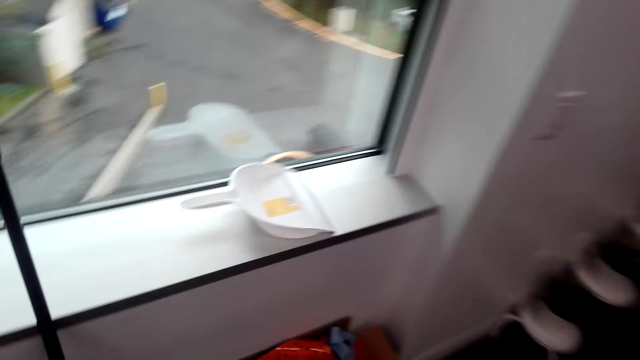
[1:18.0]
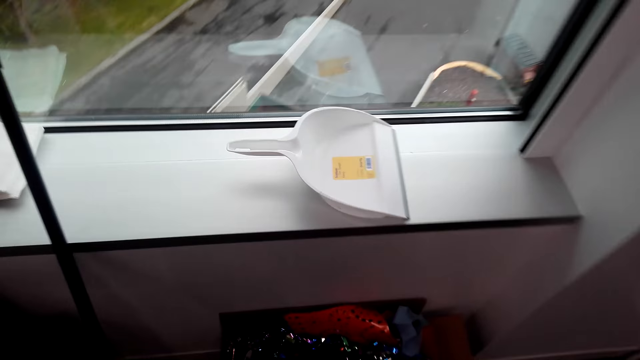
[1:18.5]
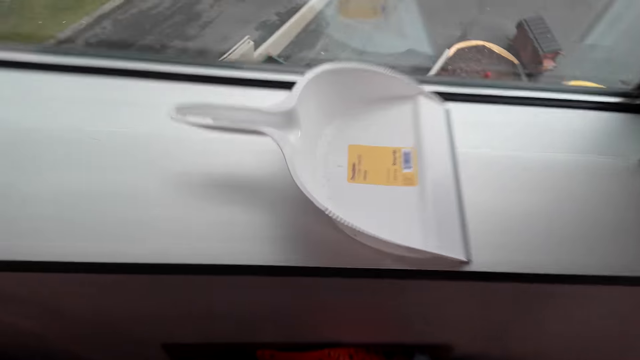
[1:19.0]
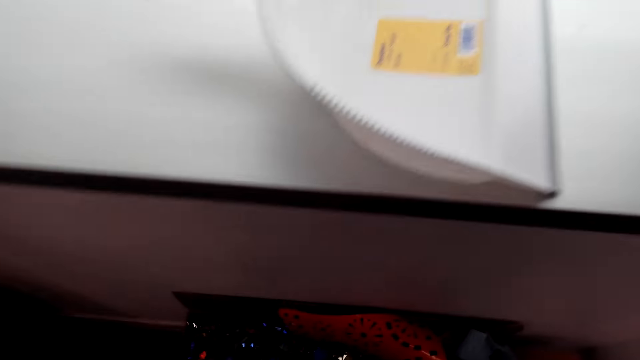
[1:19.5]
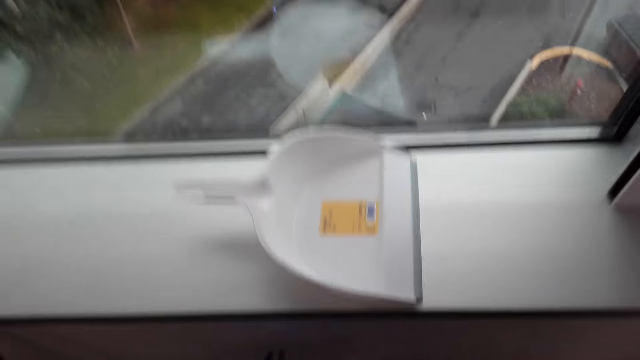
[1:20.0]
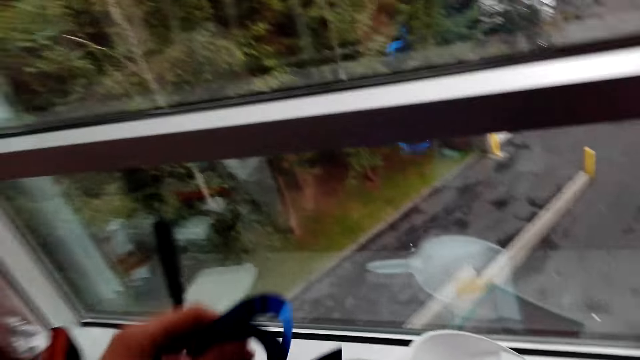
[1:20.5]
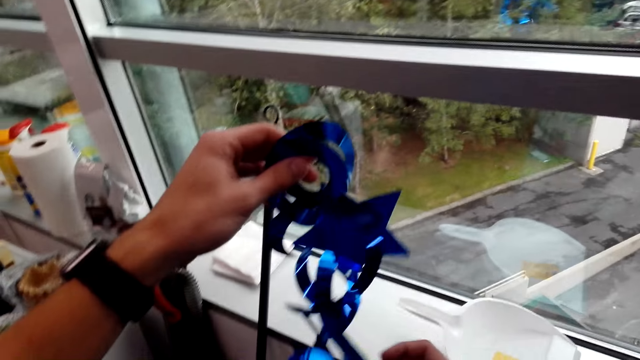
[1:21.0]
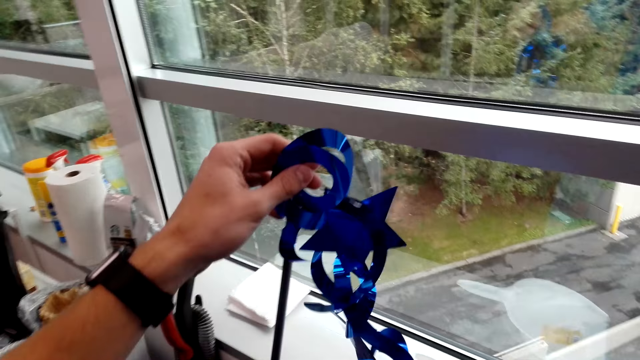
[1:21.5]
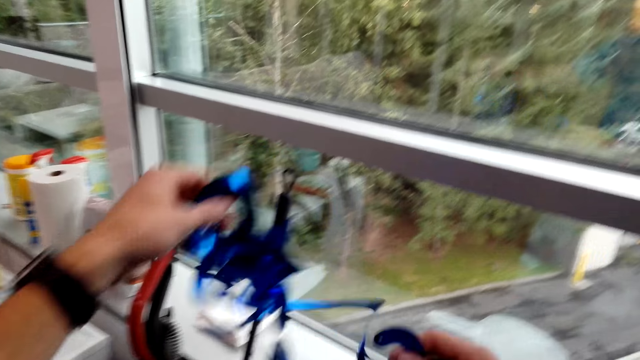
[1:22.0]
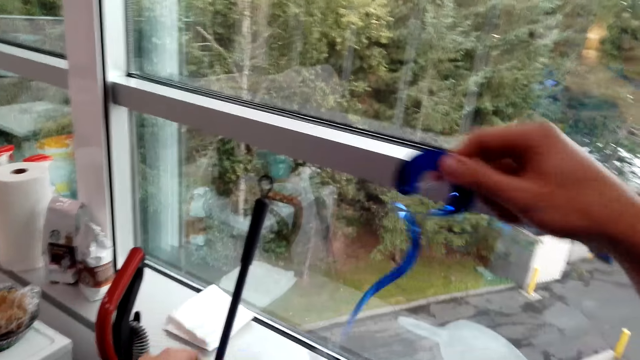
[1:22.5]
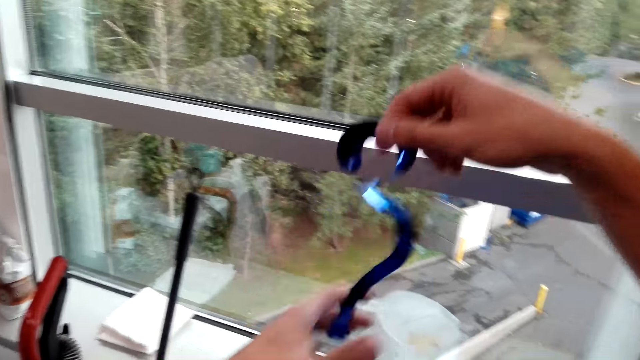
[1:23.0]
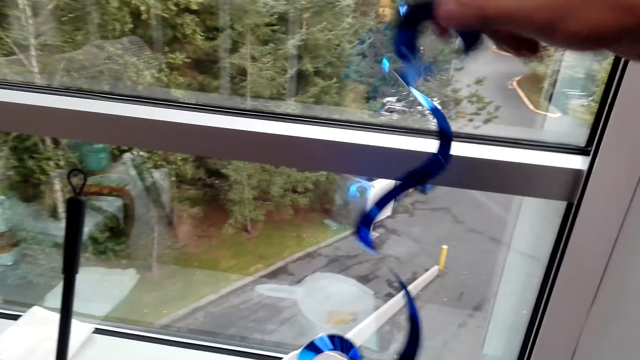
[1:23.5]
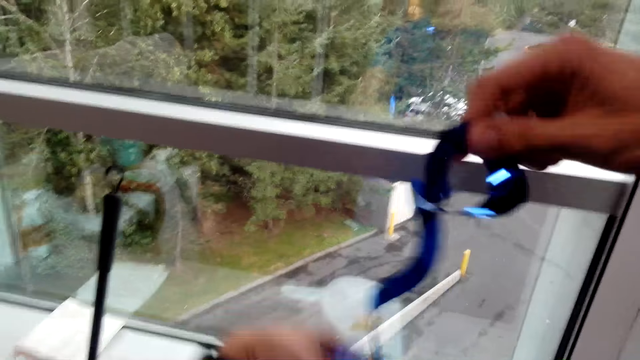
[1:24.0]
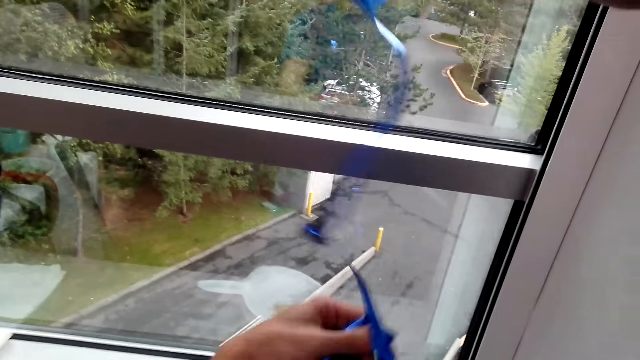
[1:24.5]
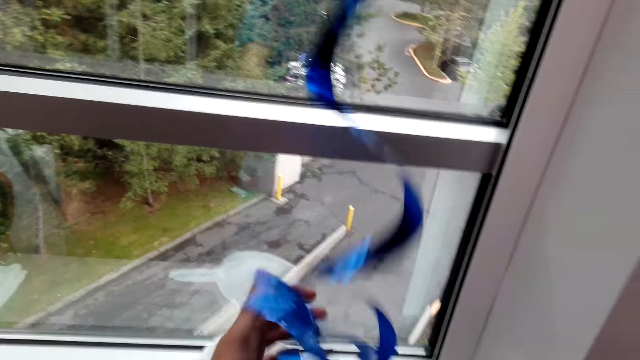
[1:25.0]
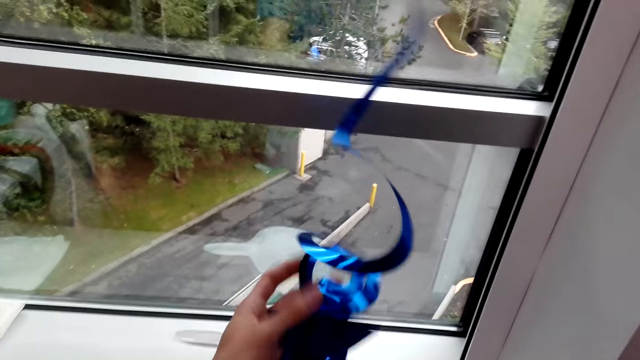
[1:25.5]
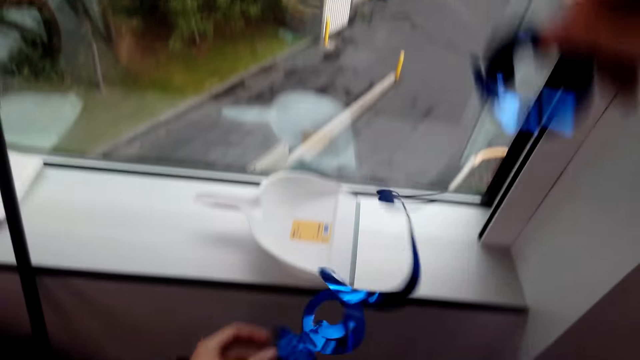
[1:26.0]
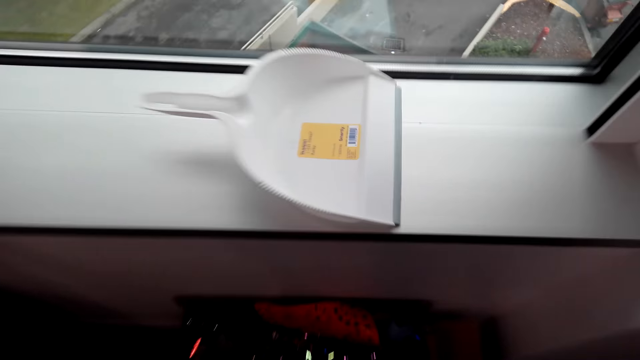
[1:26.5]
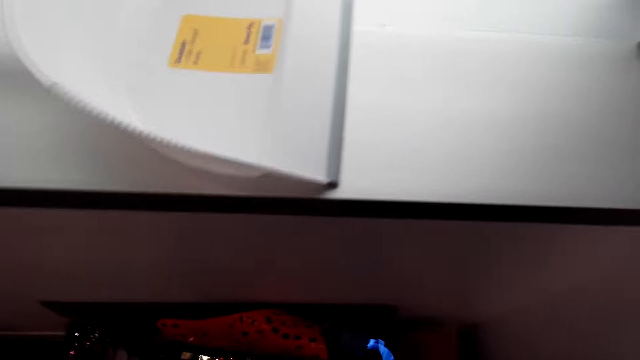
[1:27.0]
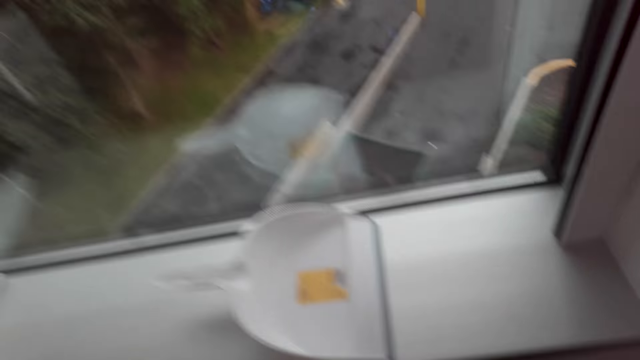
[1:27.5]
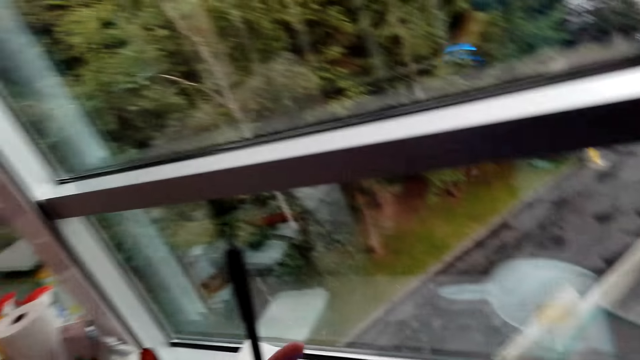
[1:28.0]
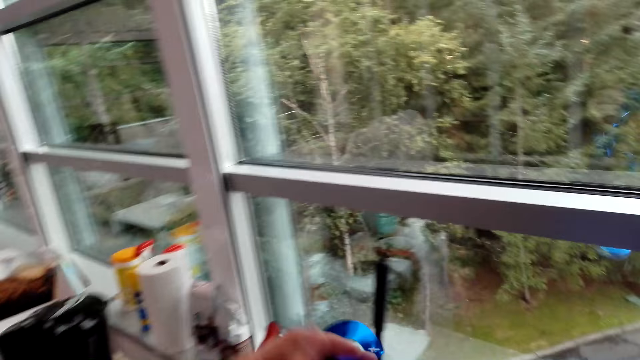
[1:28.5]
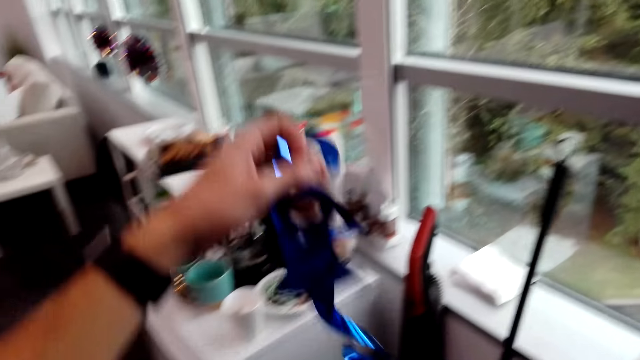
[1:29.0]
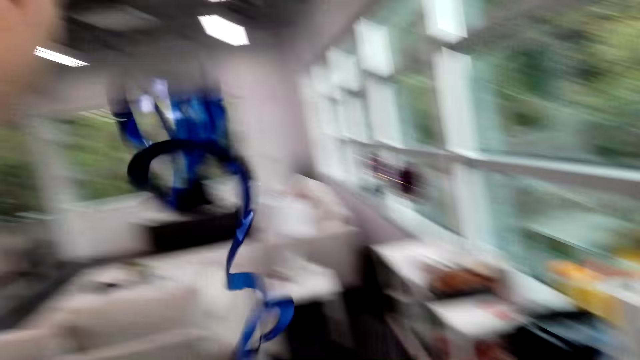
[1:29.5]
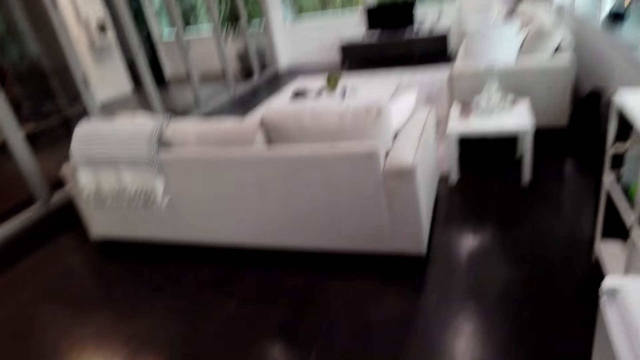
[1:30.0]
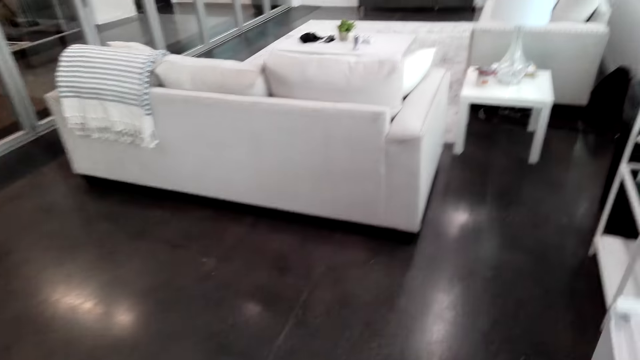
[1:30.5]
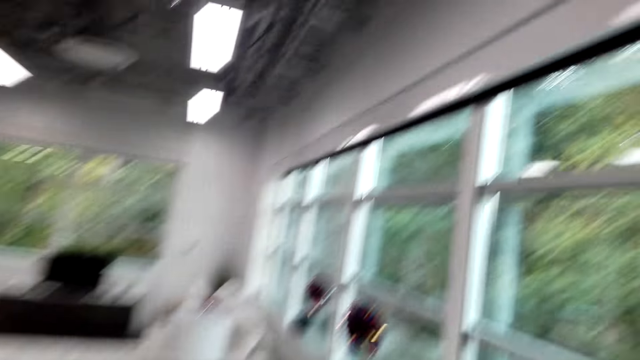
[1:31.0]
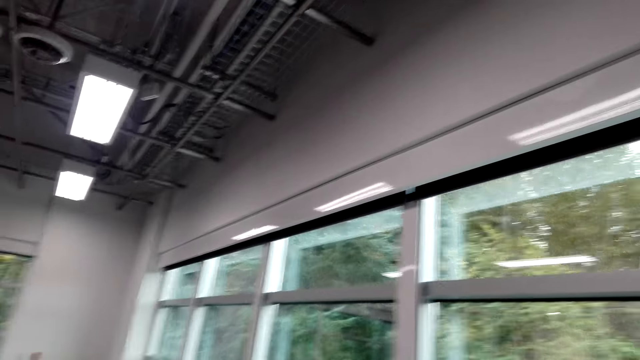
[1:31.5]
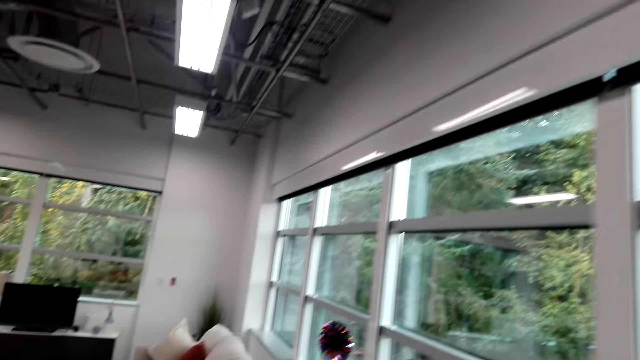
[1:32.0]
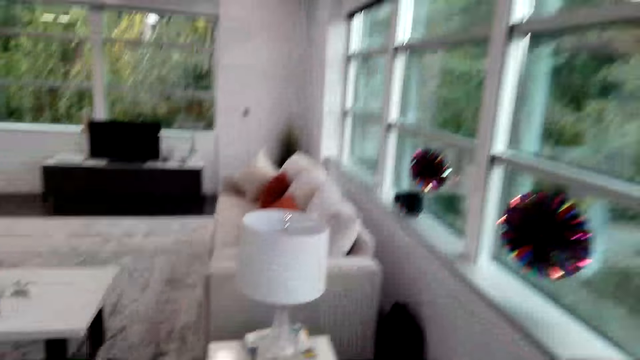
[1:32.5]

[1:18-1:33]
The camera wearer selects flowers from the carton. They look inside the box. They hold the decoration. They lift the flowers. They look inside the box. They hold the decoration. They walk away from the box. They walk around the house.

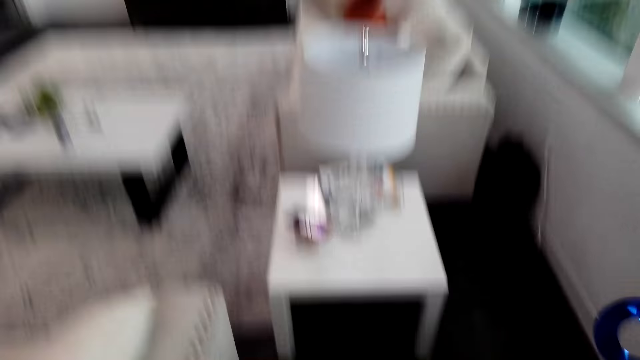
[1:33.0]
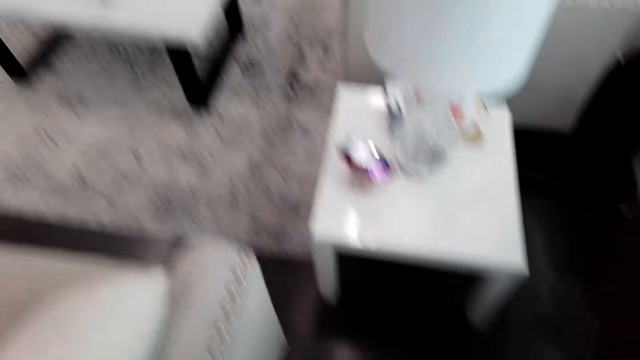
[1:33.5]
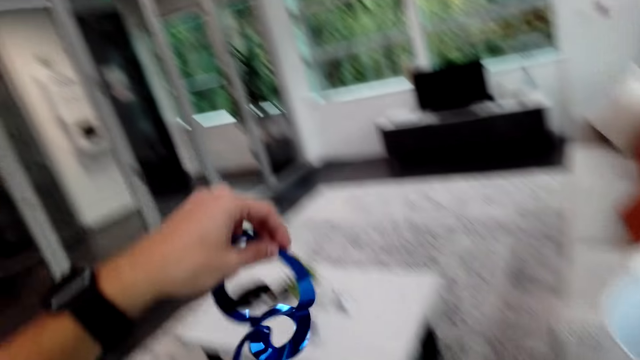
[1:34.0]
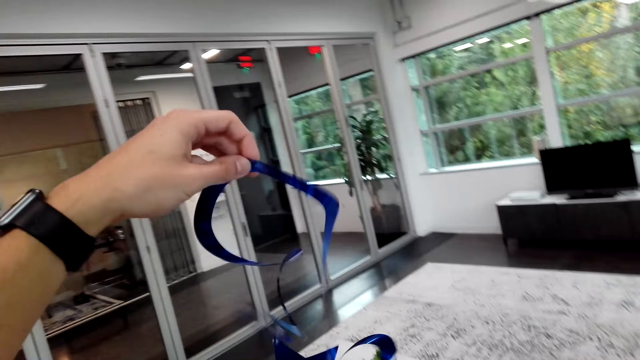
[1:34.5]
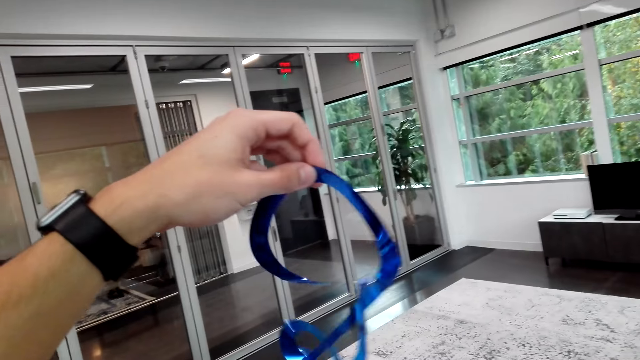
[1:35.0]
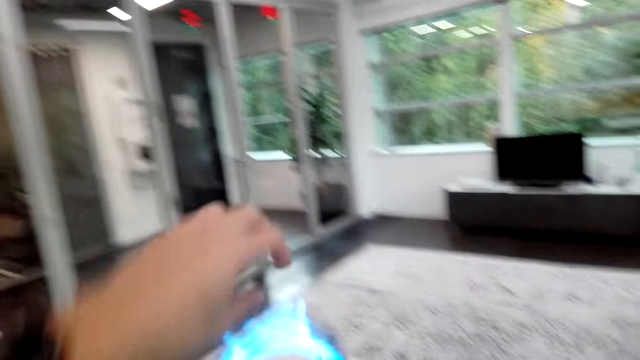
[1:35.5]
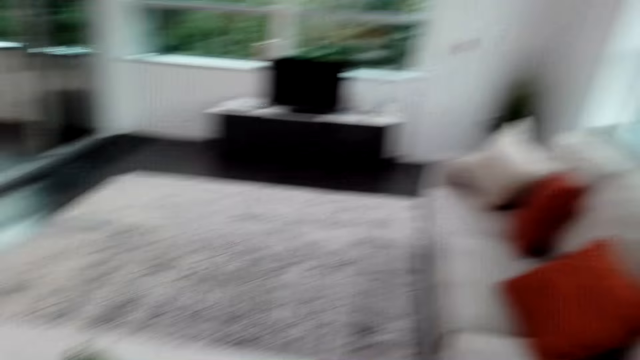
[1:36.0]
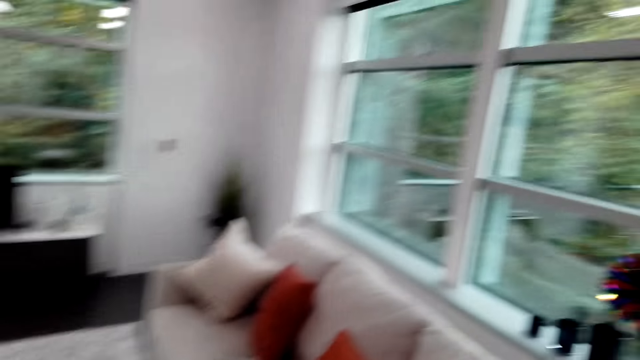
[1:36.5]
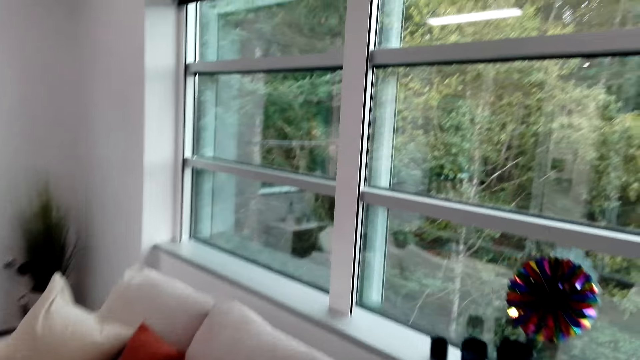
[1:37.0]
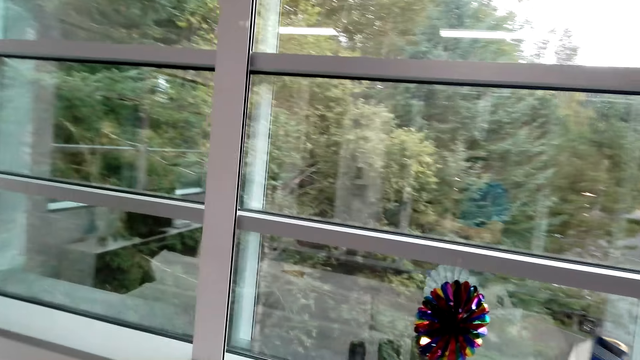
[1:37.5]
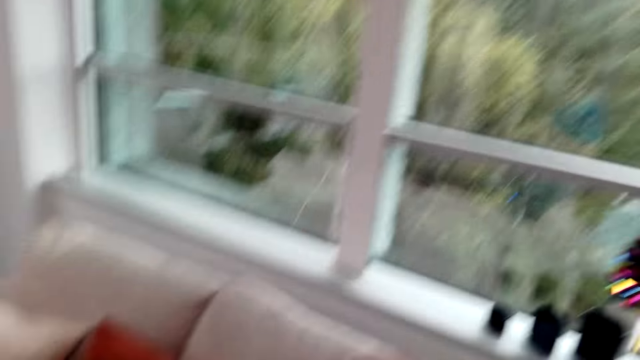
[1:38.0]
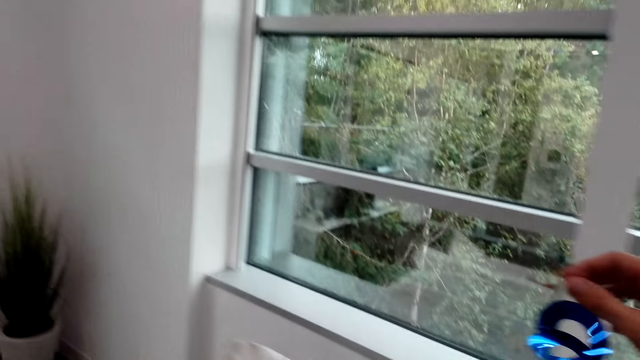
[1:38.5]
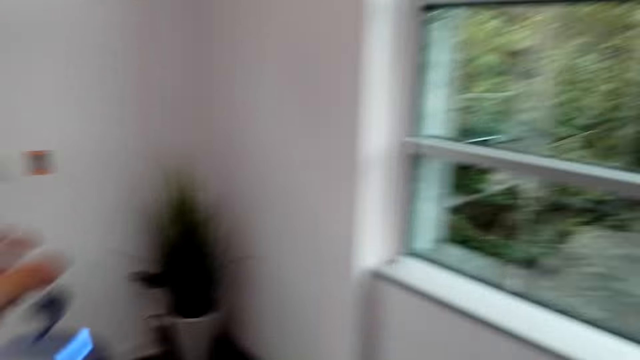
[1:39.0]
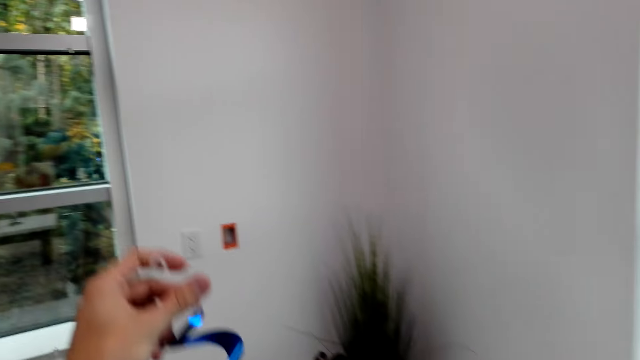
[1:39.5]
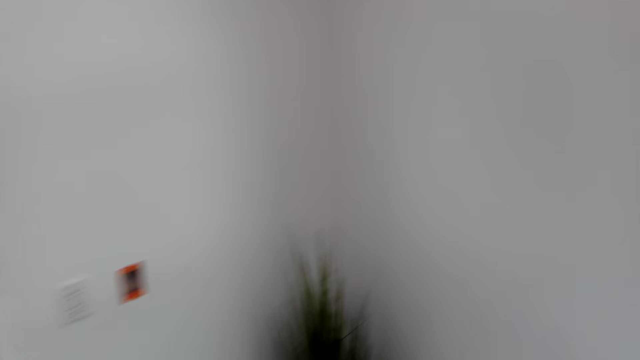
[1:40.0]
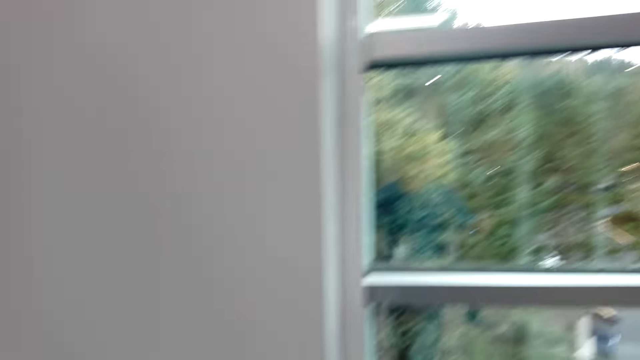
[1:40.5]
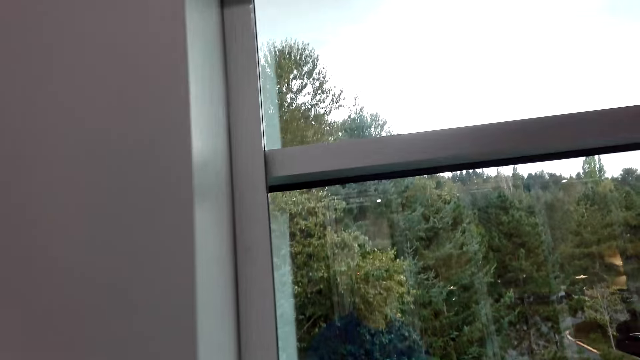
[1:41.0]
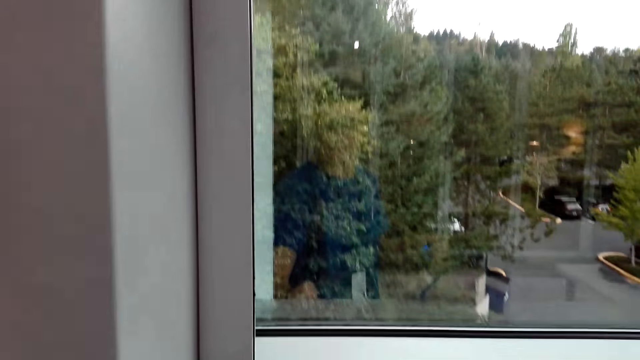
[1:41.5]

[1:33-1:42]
The camera wearer holds up the decoration or flowers. They walk towards the window. They lift the flowers.
